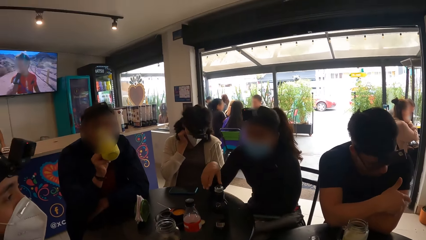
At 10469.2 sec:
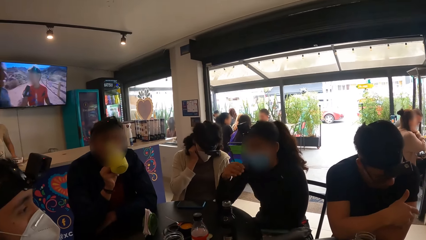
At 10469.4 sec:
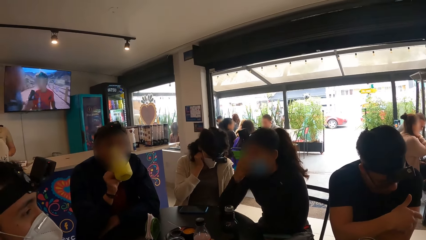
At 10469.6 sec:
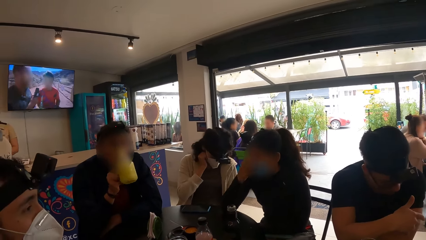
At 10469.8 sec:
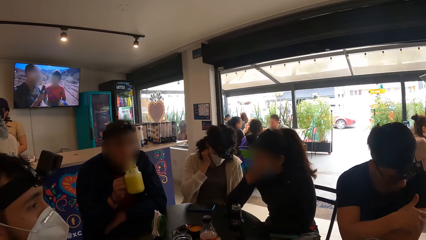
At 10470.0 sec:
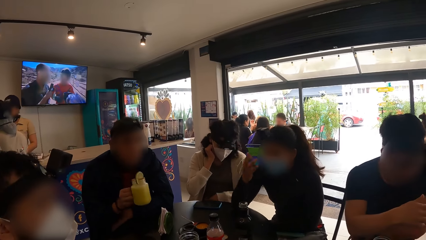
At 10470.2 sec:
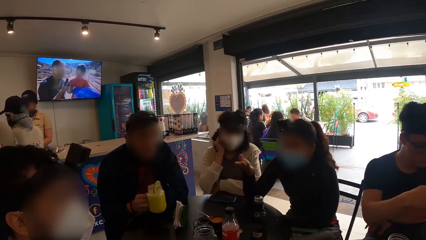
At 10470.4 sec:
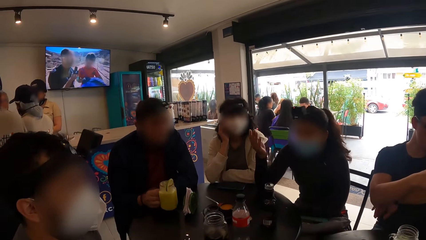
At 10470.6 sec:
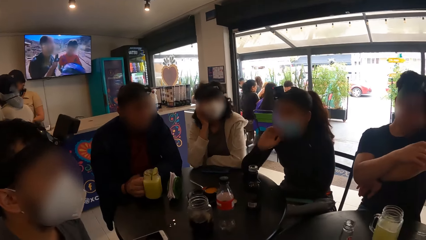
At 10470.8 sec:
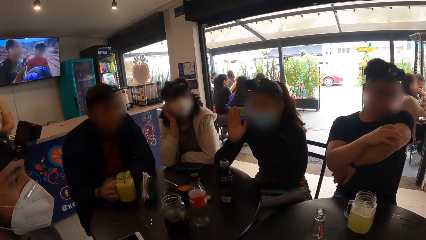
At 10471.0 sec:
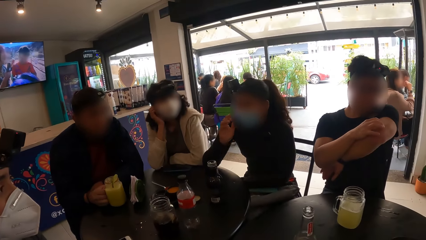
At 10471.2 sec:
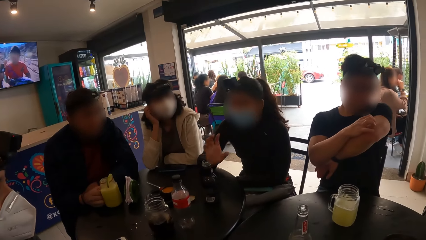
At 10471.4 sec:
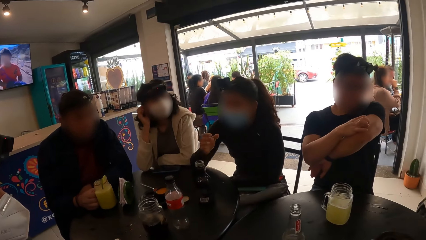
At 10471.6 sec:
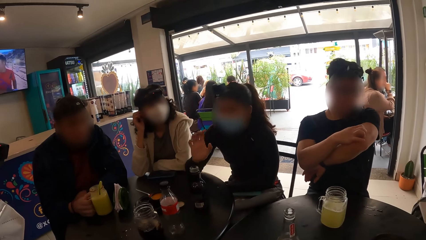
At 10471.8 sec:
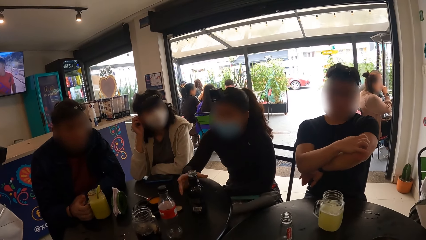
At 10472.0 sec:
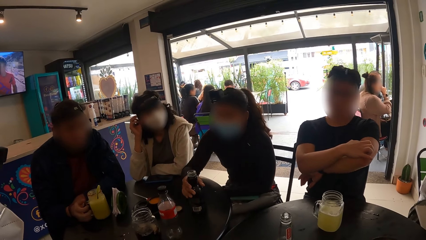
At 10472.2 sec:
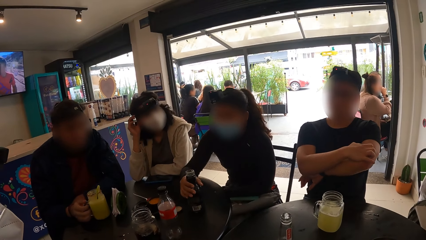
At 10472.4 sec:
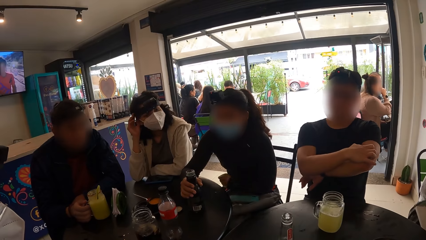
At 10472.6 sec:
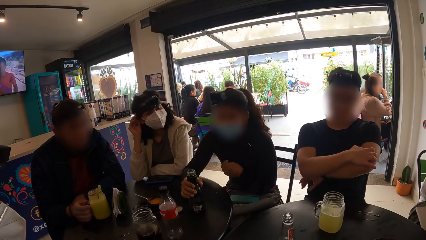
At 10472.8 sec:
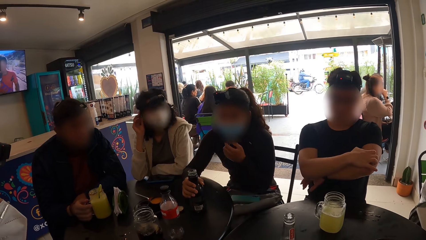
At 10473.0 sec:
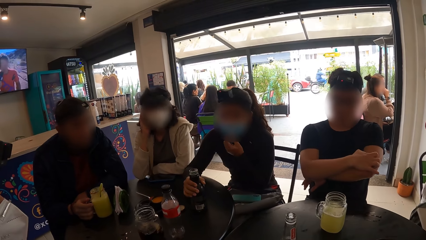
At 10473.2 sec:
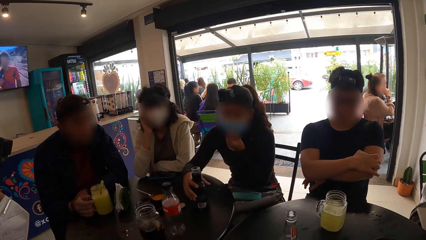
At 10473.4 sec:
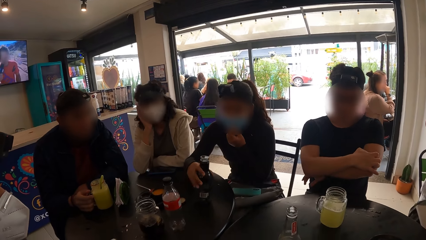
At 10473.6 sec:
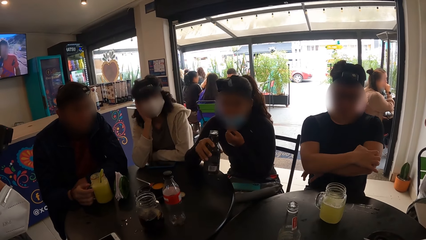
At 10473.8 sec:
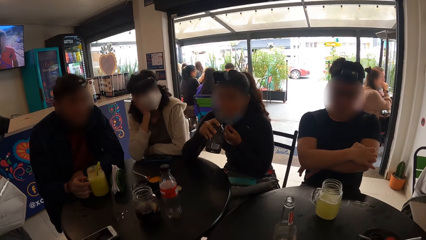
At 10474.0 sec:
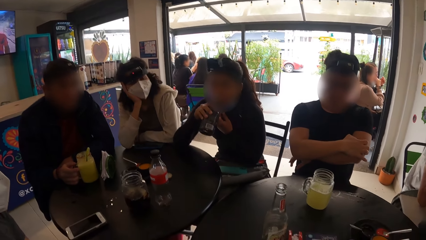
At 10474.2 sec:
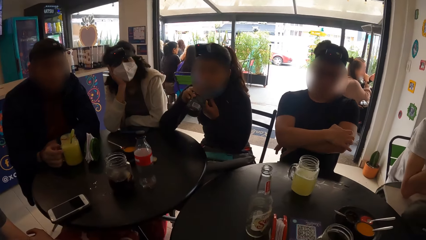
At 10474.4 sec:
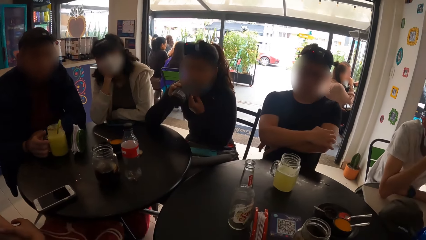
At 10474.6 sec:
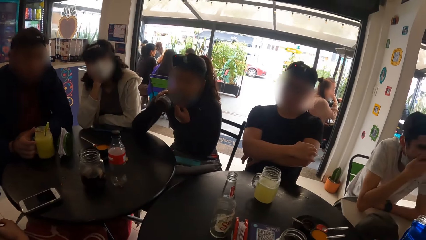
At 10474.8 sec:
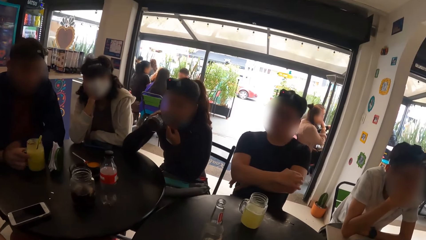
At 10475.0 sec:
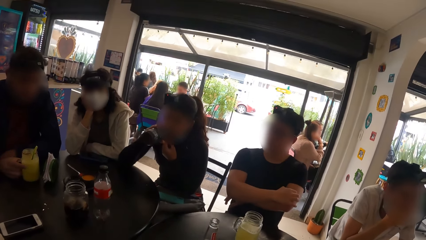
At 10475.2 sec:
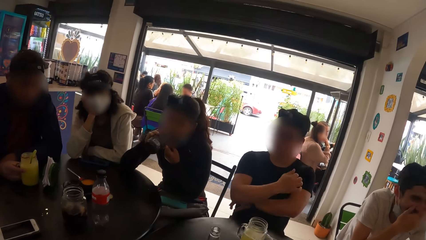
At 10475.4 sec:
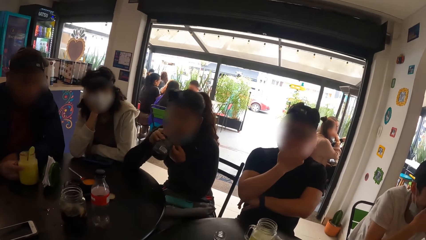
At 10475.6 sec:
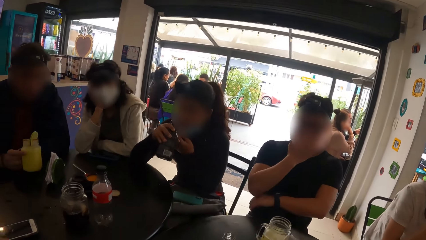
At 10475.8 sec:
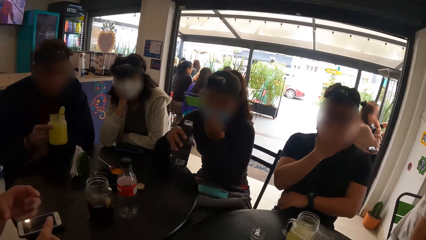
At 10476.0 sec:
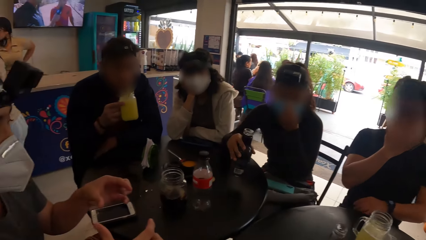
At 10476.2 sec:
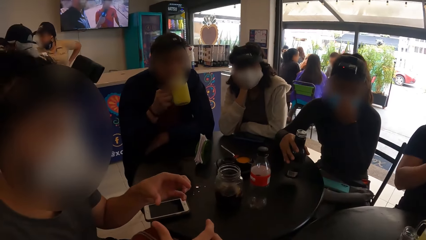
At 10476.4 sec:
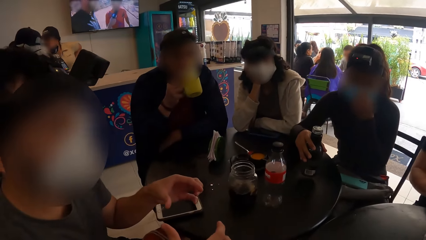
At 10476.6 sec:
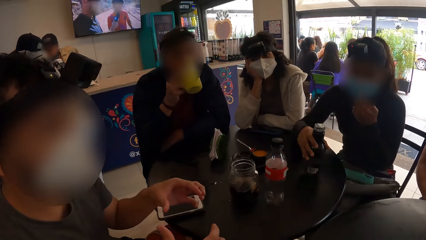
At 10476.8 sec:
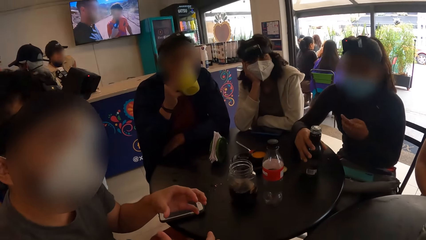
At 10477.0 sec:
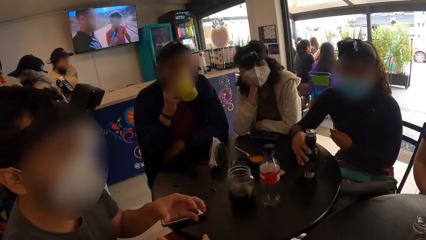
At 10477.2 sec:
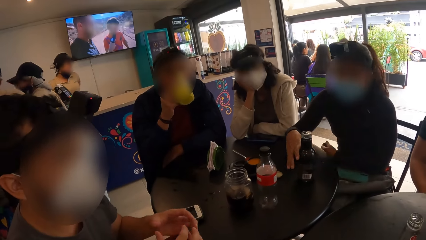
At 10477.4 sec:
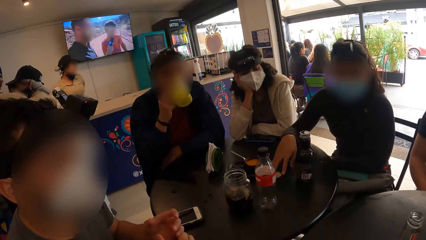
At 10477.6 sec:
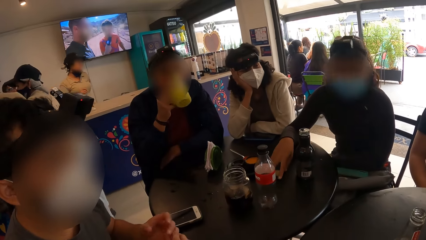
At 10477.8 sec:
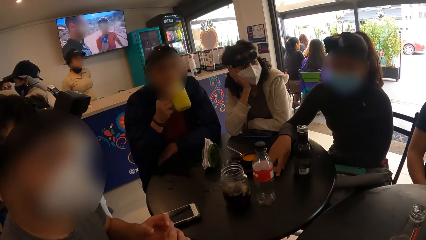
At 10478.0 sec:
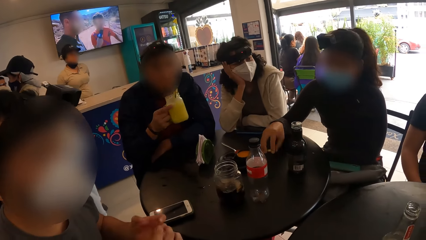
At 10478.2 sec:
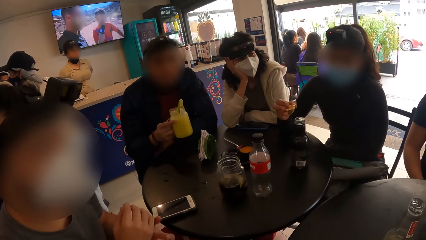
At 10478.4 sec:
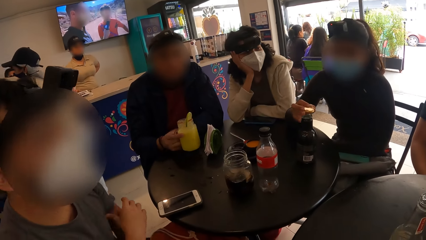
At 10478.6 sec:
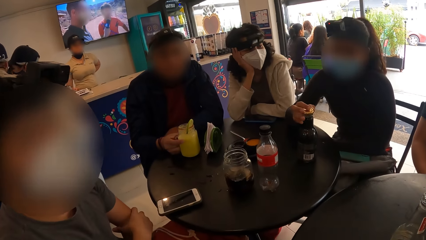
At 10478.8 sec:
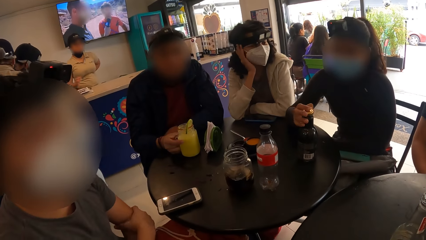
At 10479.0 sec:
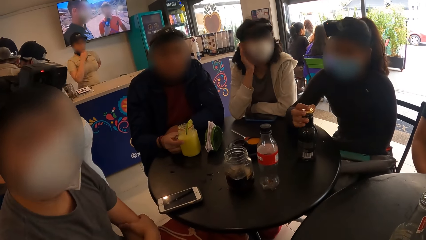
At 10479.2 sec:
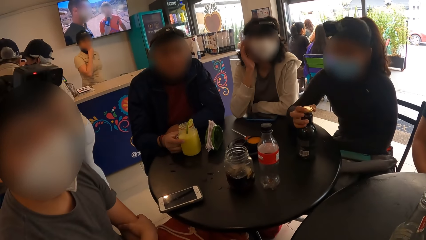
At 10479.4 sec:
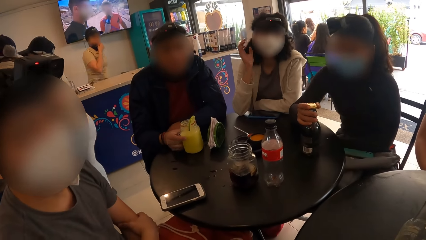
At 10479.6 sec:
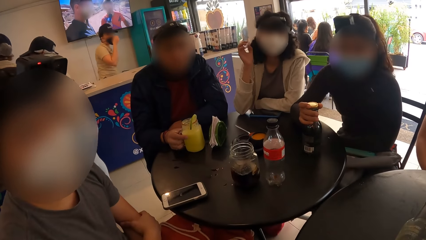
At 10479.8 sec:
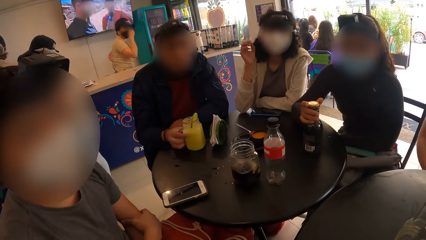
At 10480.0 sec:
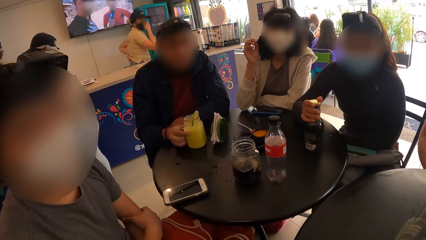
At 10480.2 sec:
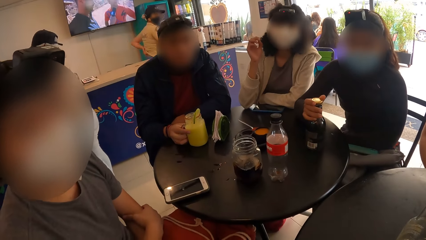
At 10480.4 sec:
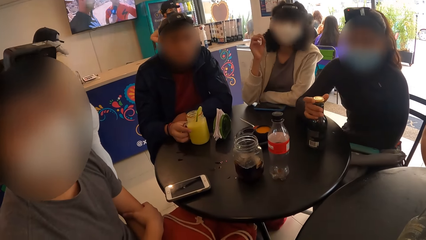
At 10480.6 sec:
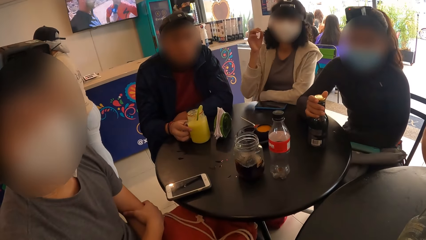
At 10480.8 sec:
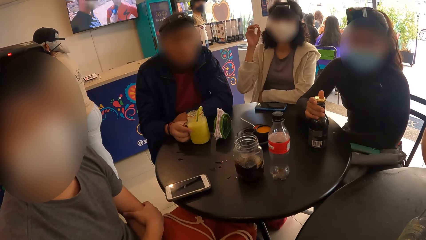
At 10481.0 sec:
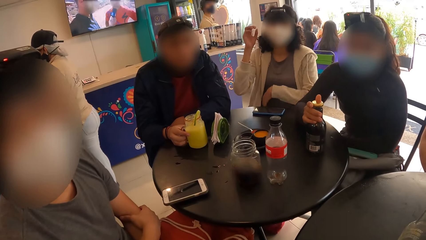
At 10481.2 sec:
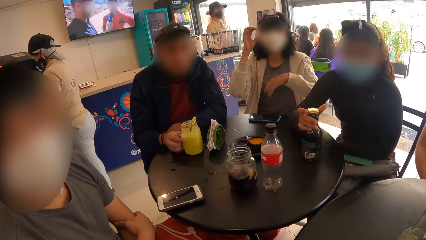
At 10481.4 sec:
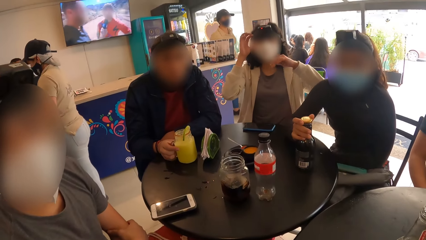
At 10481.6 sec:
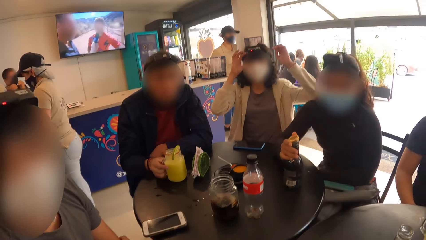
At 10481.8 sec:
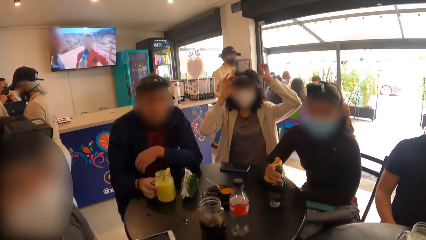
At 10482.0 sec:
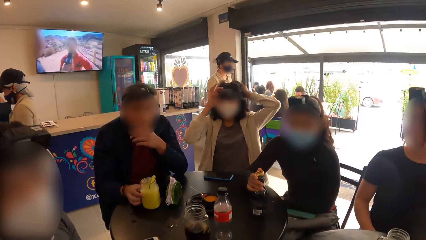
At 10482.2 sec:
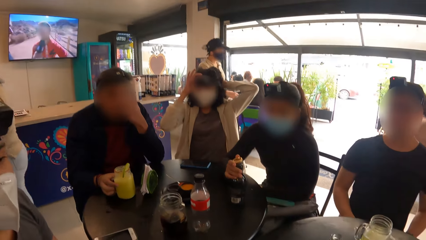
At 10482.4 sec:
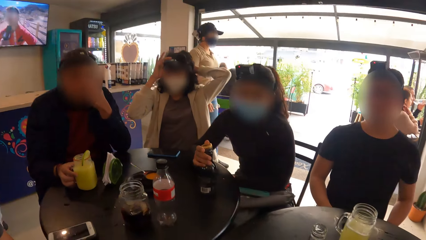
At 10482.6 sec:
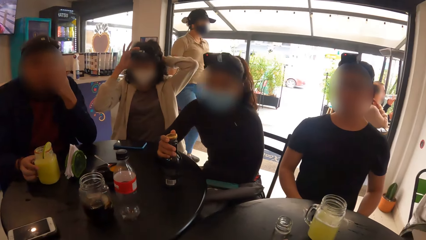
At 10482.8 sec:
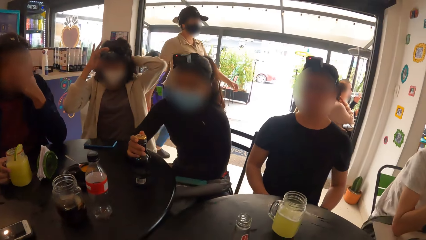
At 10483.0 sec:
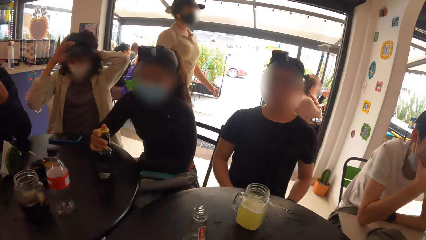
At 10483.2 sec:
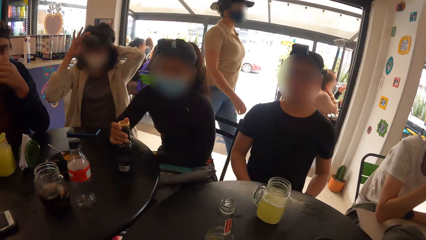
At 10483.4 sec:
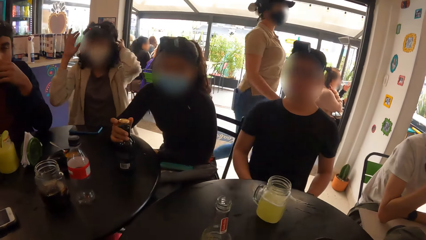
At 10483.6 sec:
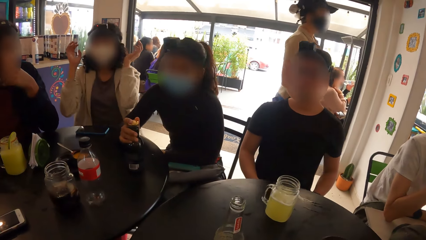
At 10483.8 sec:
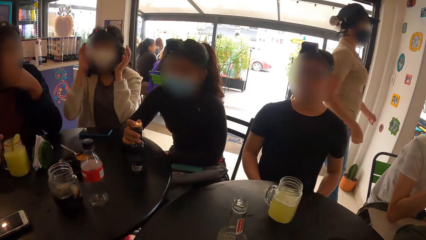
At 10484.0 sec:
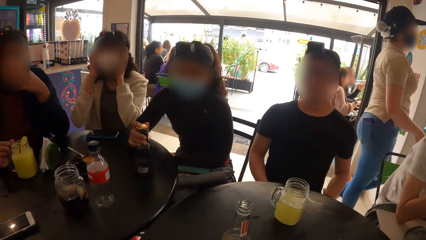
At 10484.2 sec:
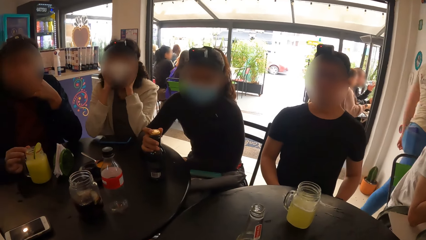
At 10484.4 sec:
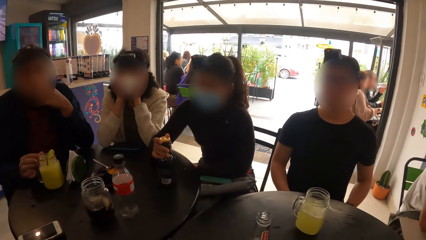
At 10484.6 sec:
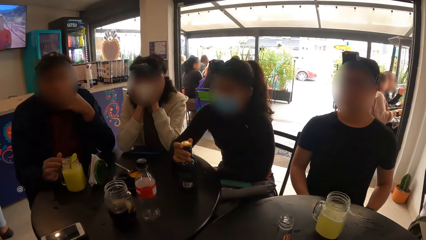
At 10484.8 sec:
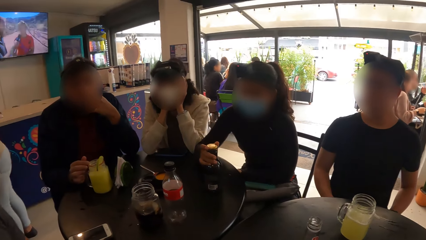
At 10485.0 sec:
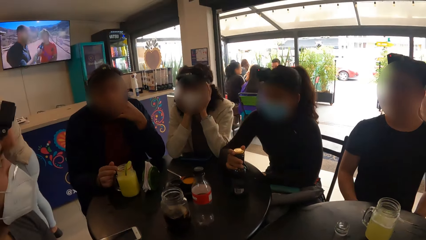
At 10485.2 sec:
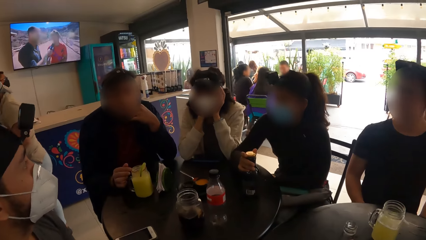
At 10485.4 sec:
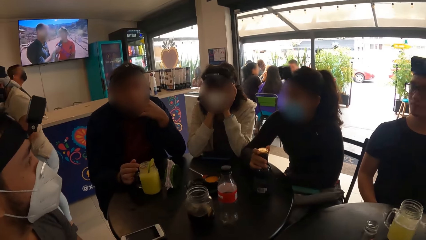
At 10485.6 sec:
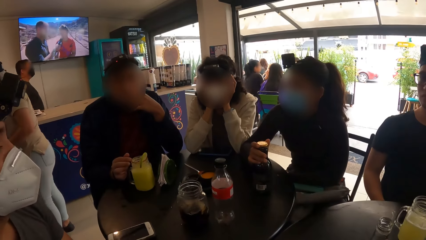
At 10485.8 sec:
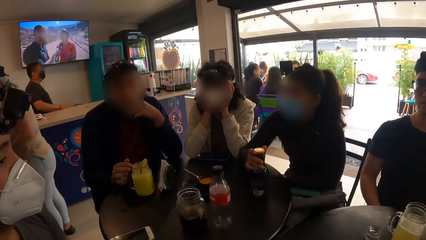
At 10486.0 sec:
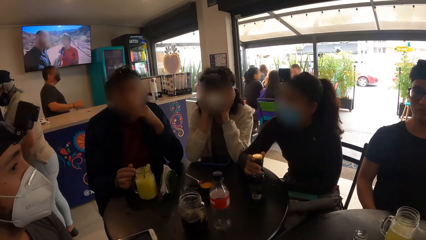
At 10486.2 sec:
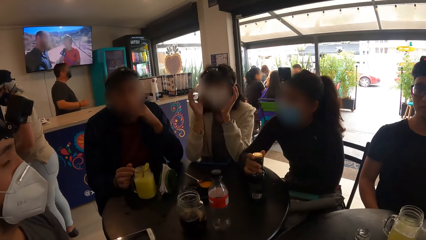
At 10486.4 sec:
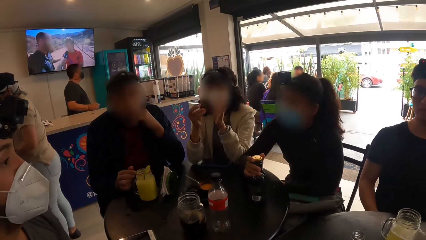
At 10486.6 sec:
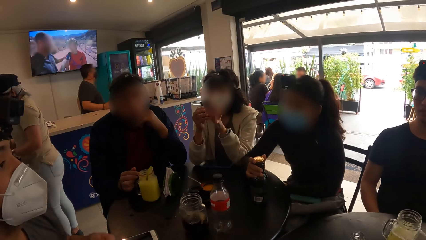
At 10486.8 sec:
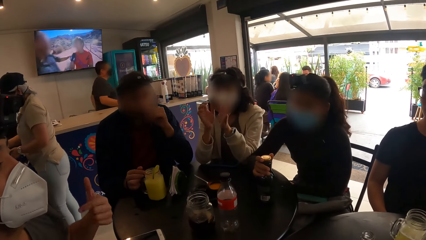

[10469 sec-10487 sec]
The camera wearer looks around. The man drops the jar of juice on the table with his right hand. Another man itches his left hand with his right hand. The woman picks up the bottle on the table with her right hand, adjusts her face mask with her left hand, and drinks from the bottle in her right hand. The second man touches his face with his right hand. The first man picks up the jar of juice on the table with his right hand. A third man interacts with the camera wearer. The camera wearer looks around. The woman drops the bottle on the table with her right hand and picks up the cover on the table with her right hand. The first man drops the jar of juice on the table with his right hand. The woman closes the bottle with the cover in her right hand. Another woman adjusts her headcam with both hands. The camera wearer looks around. The first man touches his face with his left hand.
